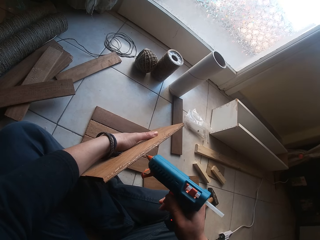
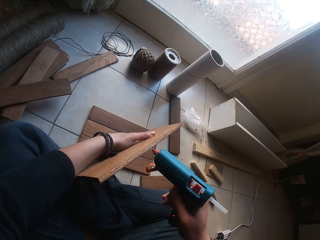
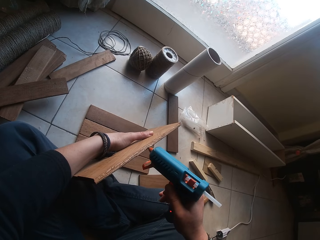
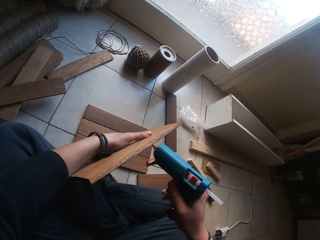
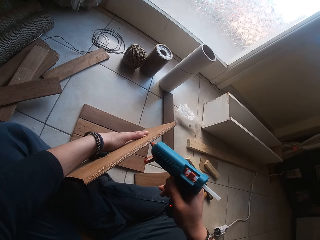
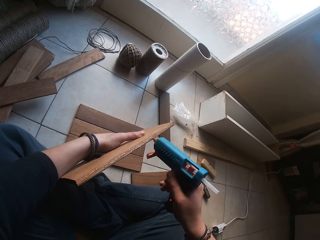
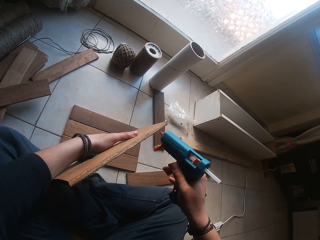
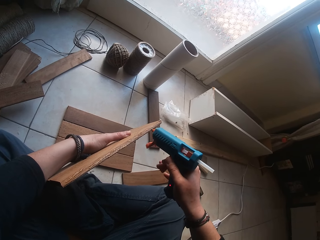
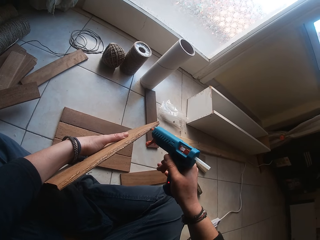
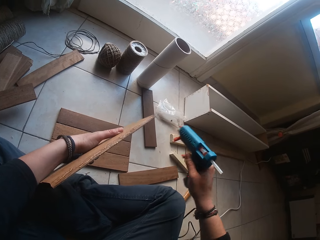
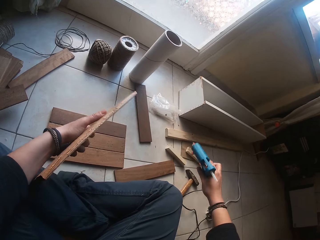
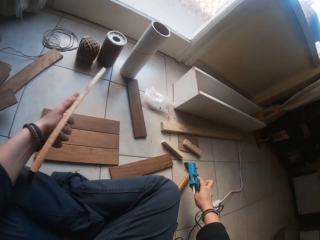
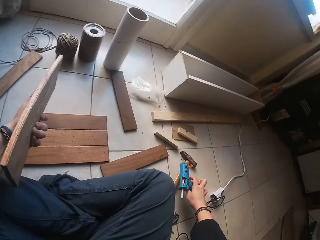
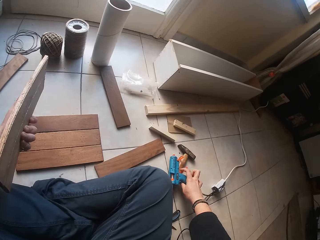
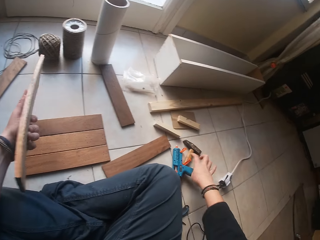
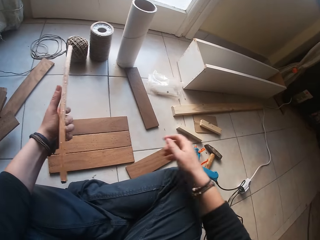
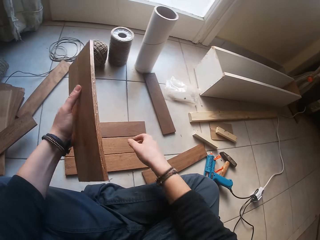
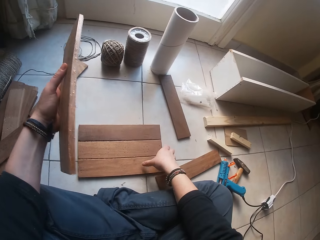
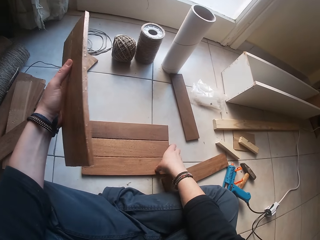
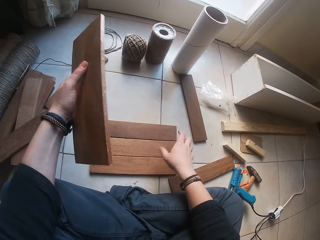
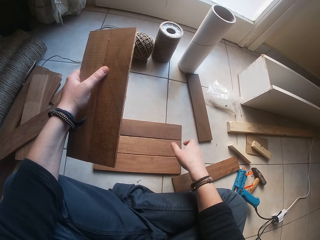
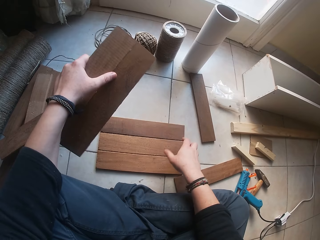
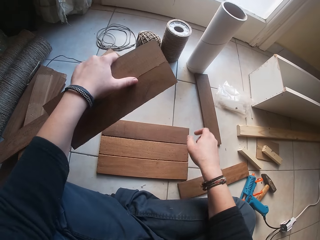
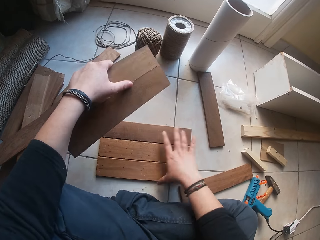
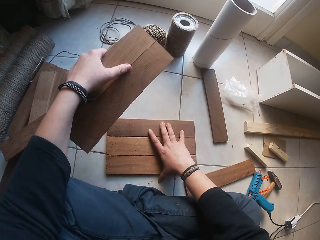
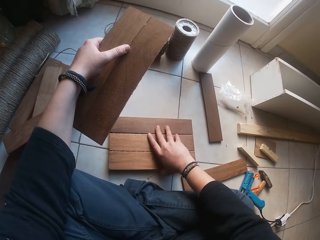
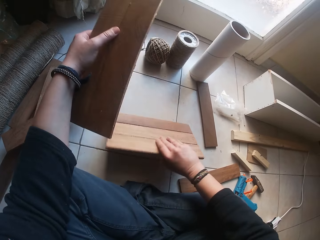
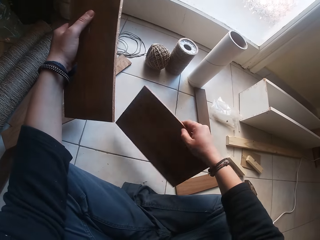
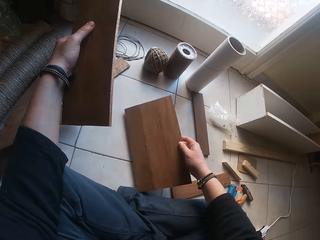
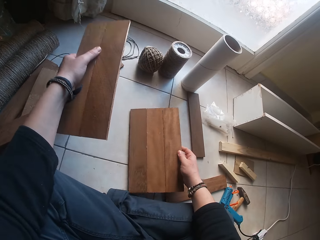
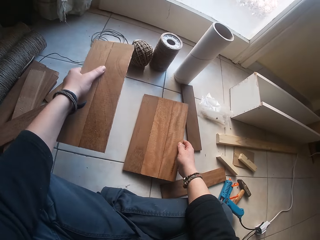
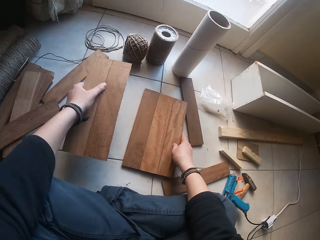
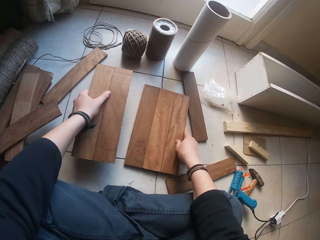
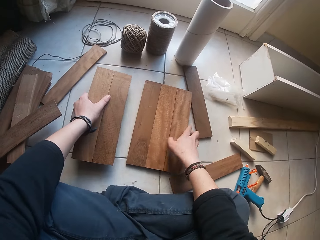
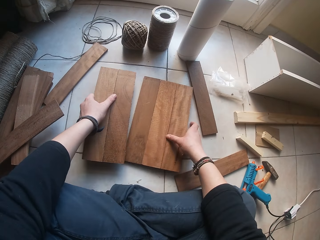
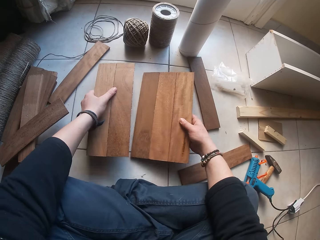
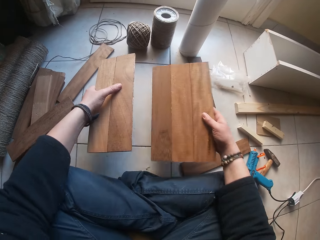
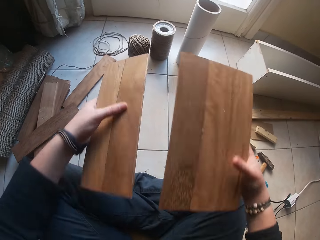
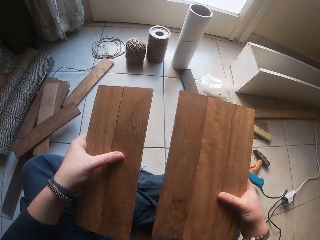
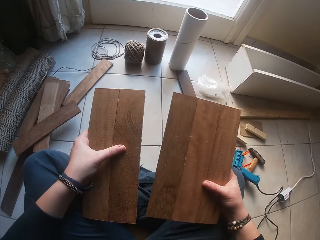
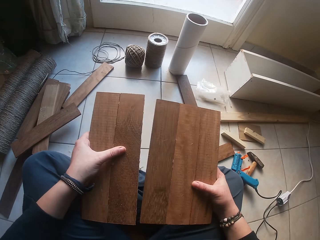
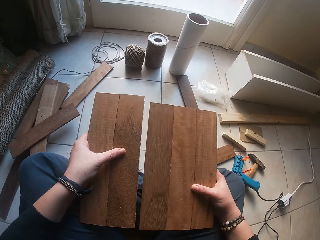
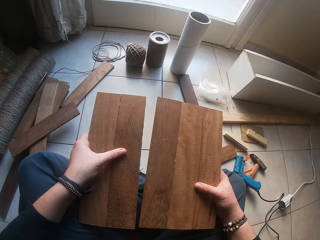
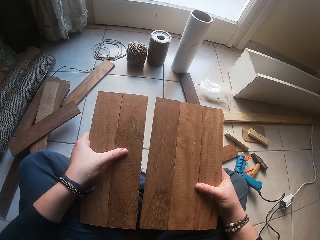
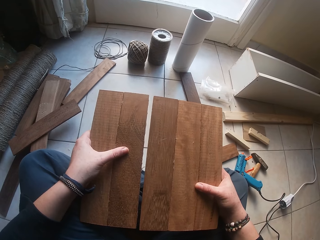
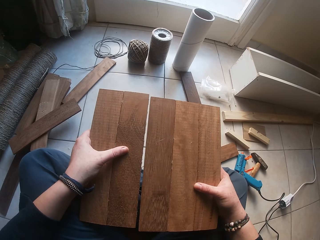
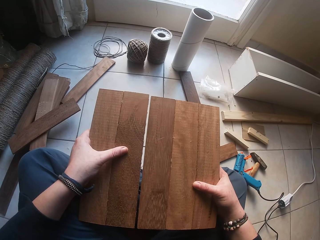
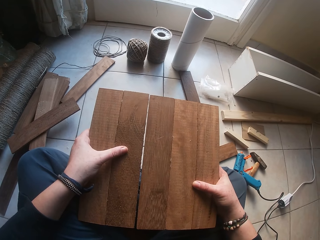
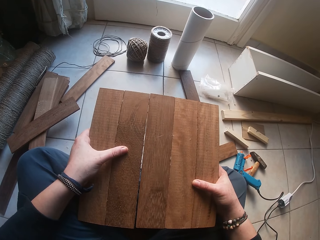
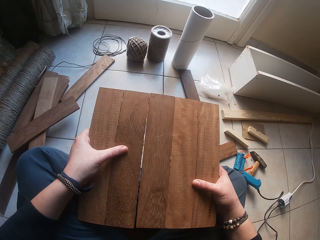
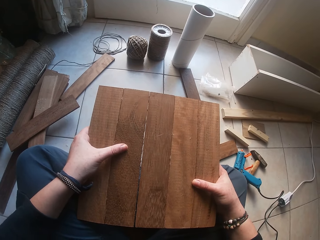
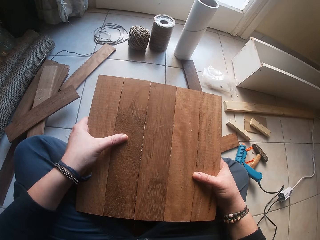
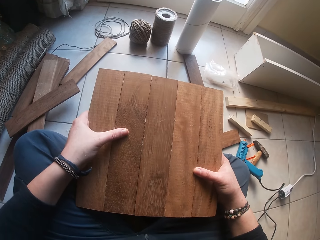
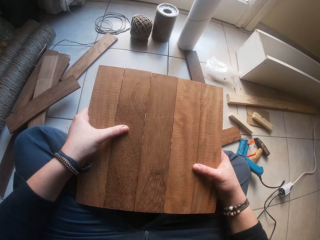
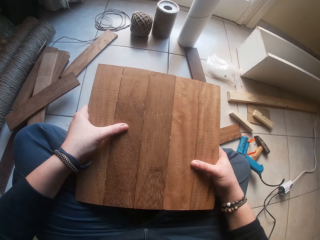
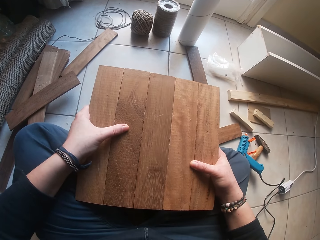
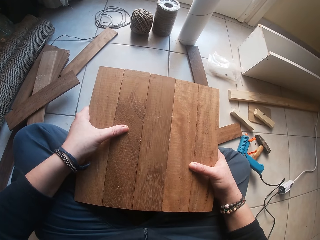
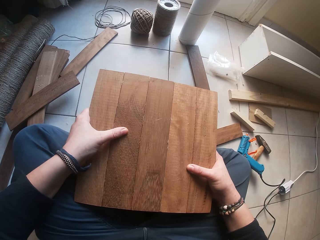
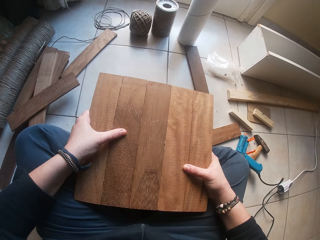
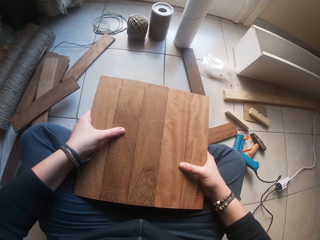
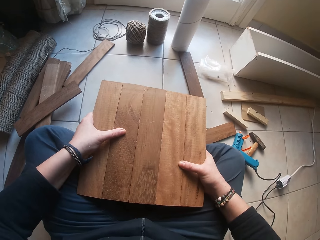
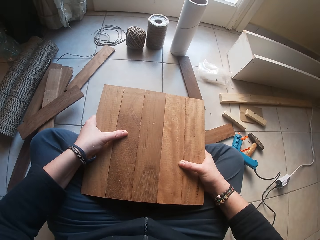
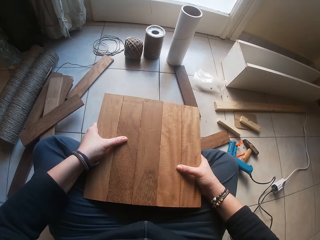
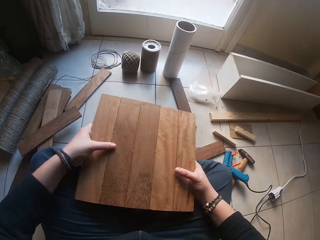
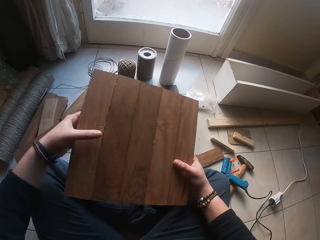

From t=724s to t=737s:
The camera wearer places the wood gum gun in his right hand on the floor. He touches the plank. He turns the wood on the floor with his right hand. He picks up the plank. He connects the wood in his right hand with the wood set in his left hand.

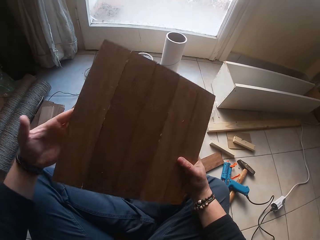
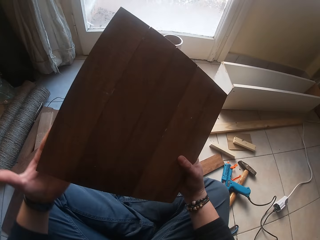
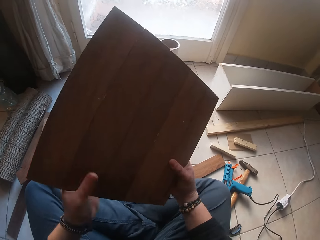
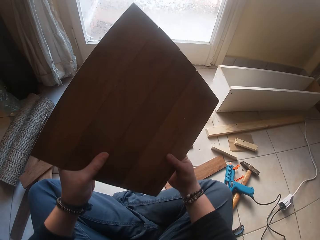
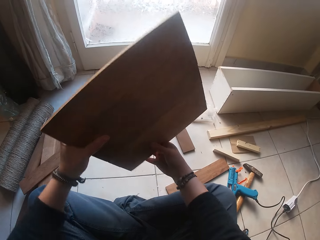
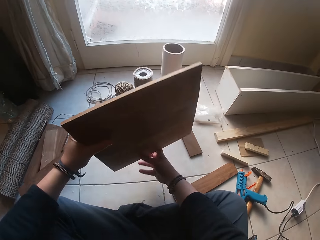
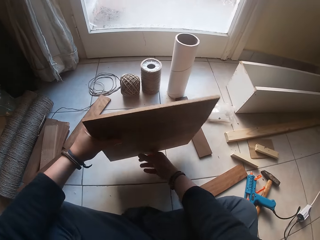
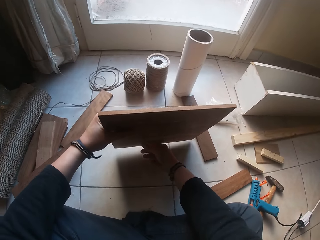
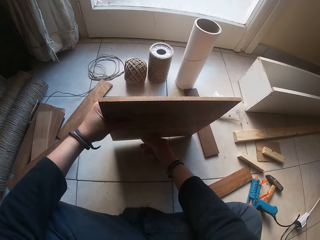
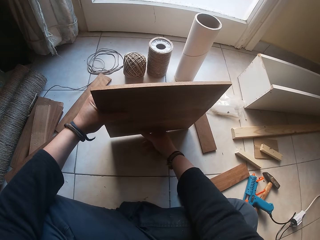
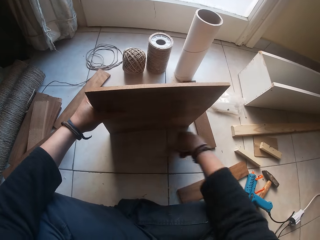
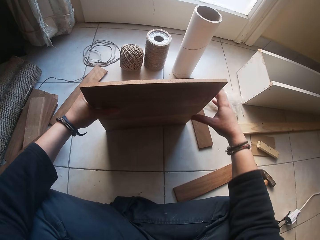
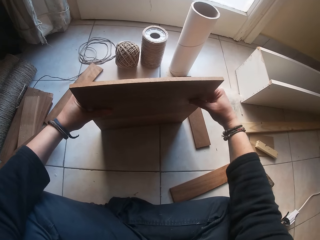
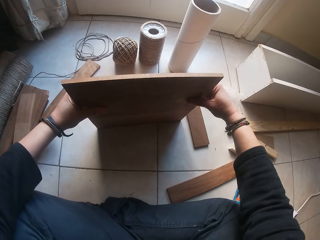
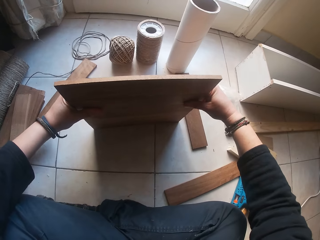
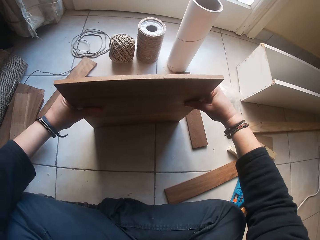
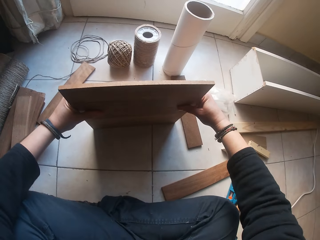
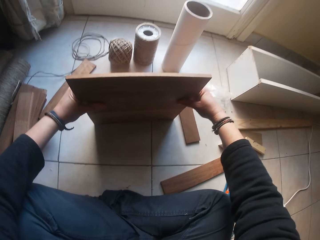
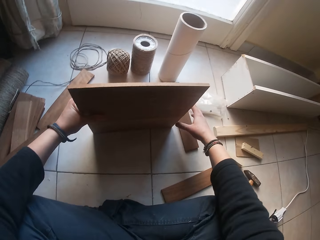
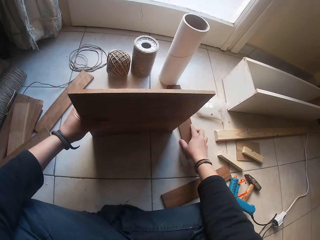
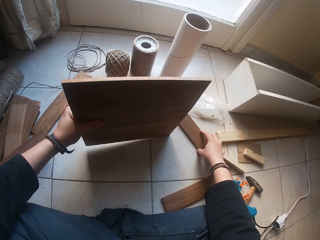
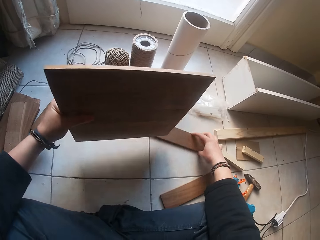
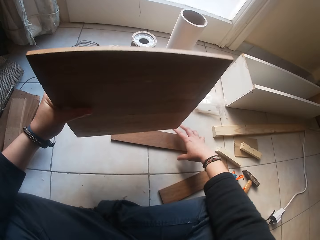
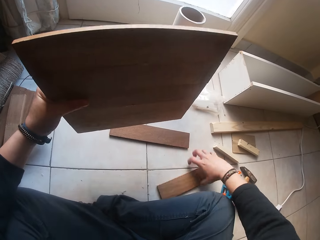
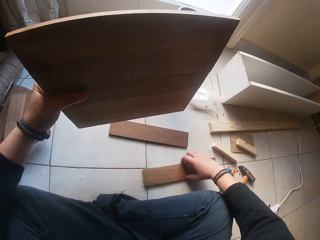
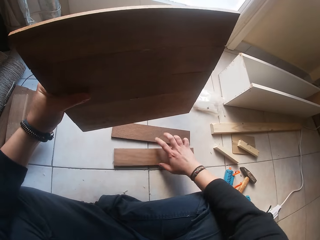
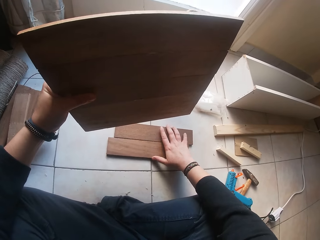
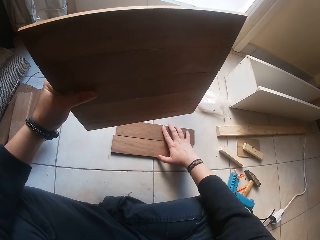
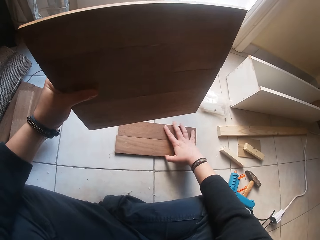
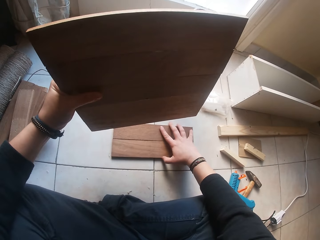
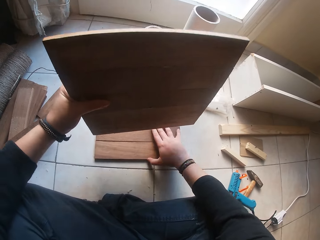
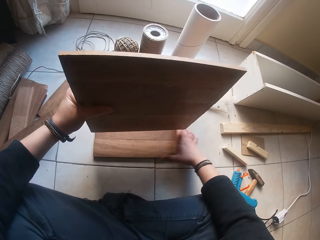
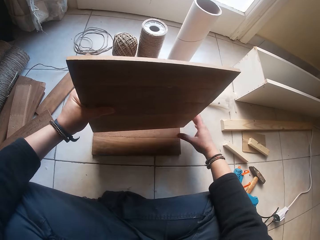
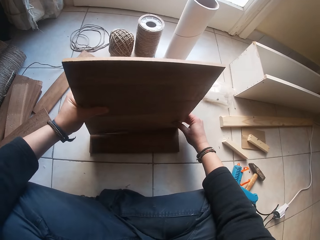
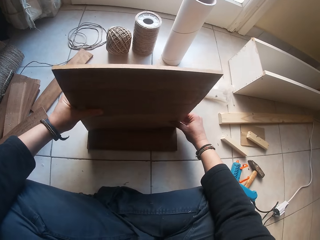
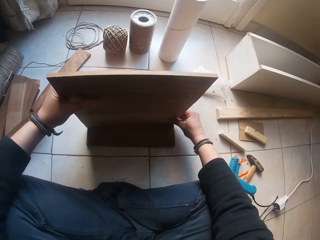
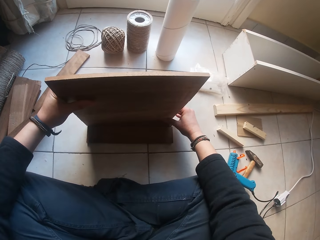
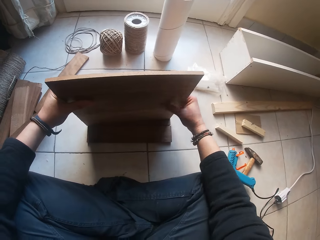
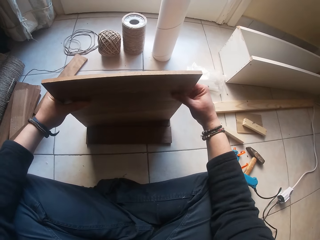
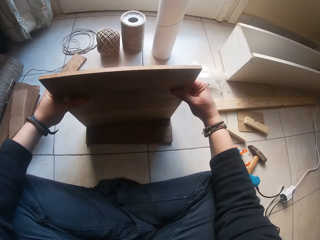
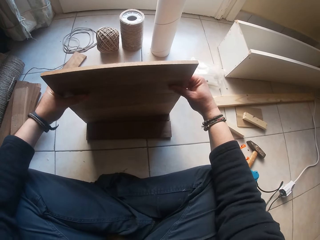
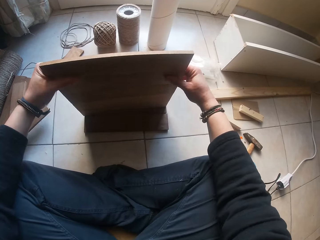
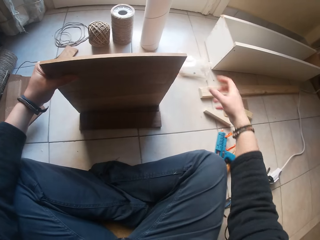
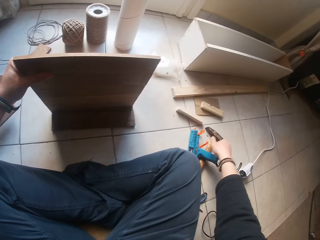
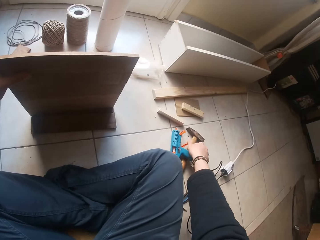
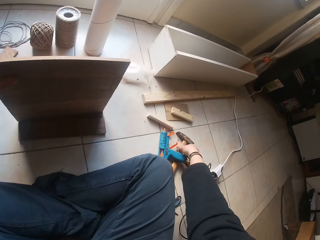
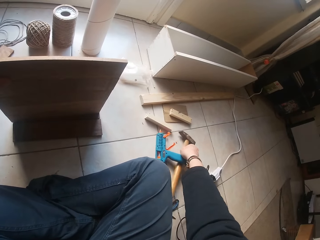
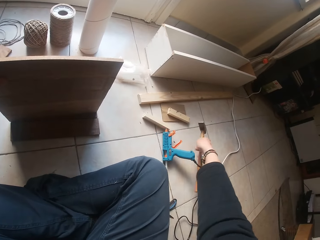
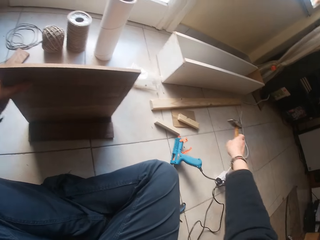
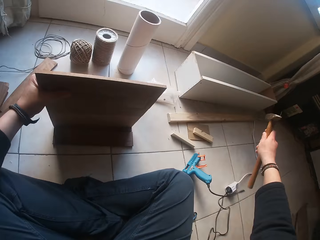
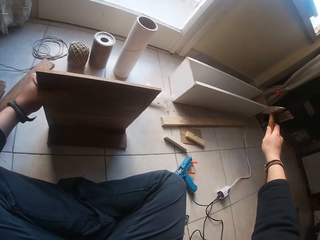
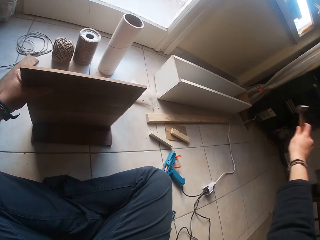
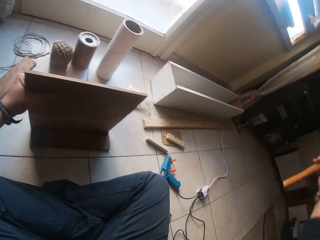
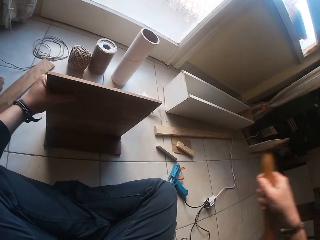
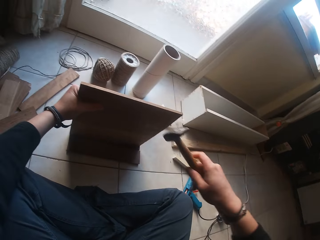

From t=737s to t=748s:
The camera wearer lifts the plank. He places the wood on the floor with his hands. He moves the plank on the ground. He joins two woods on the floor with his right hand. He places the wood on top of the two woods on the floor with both hands. He picks up the hammer from the floor with his right hand.
